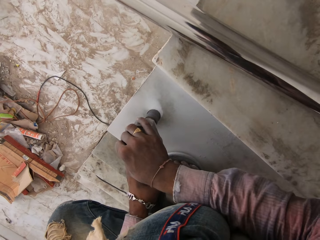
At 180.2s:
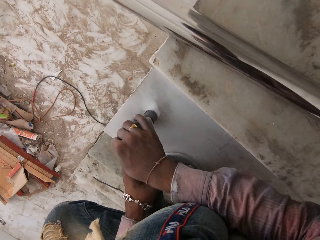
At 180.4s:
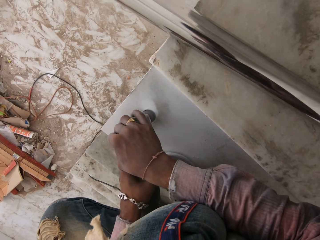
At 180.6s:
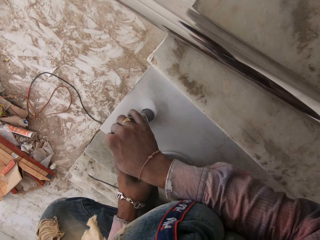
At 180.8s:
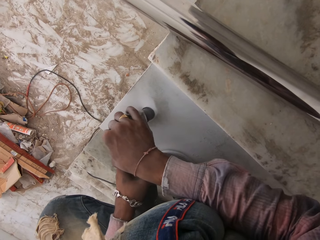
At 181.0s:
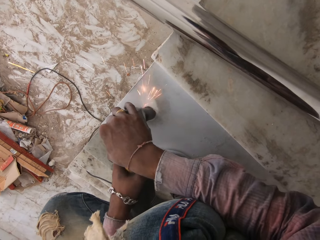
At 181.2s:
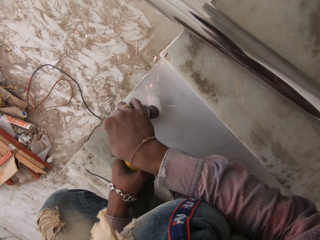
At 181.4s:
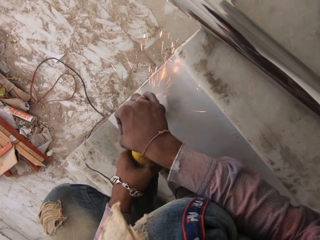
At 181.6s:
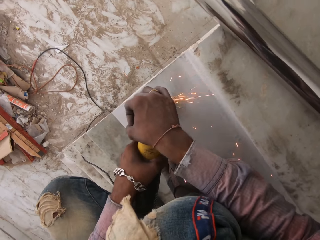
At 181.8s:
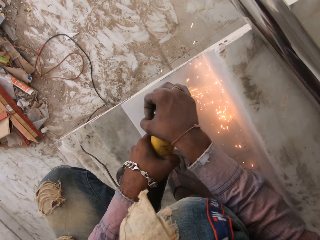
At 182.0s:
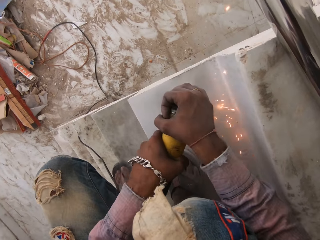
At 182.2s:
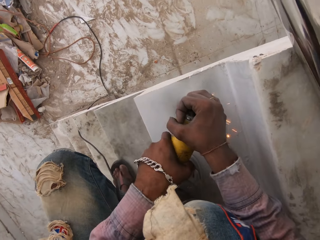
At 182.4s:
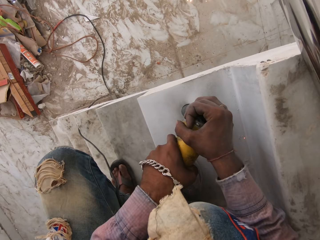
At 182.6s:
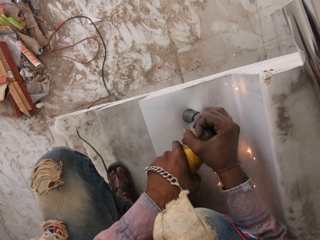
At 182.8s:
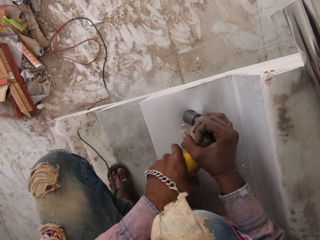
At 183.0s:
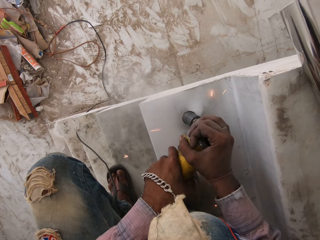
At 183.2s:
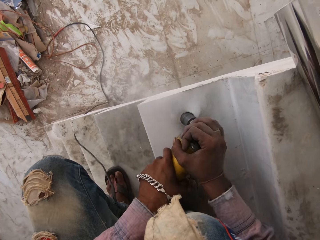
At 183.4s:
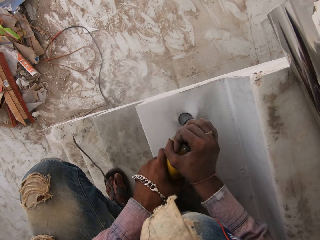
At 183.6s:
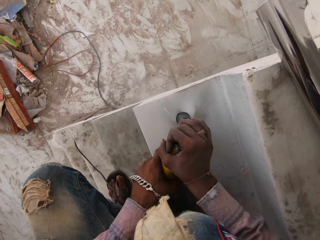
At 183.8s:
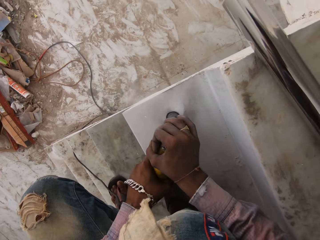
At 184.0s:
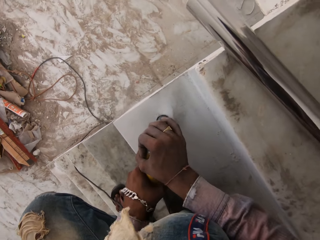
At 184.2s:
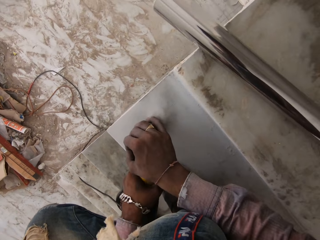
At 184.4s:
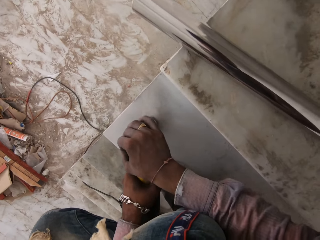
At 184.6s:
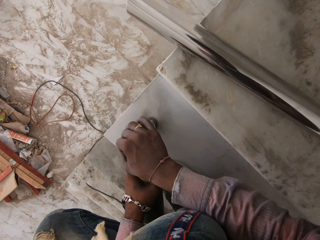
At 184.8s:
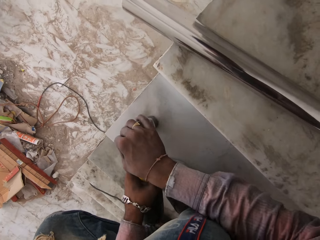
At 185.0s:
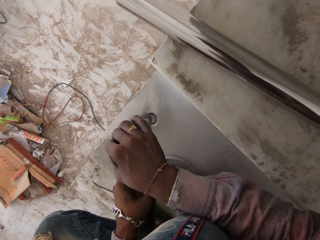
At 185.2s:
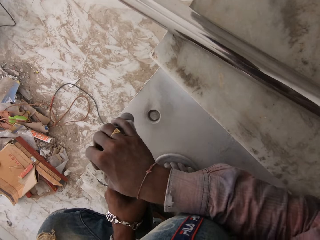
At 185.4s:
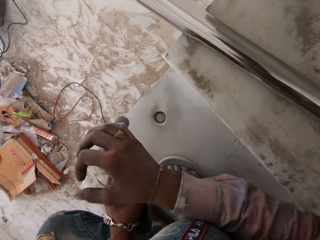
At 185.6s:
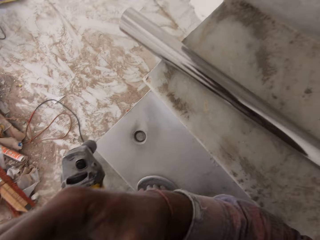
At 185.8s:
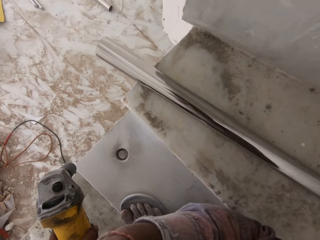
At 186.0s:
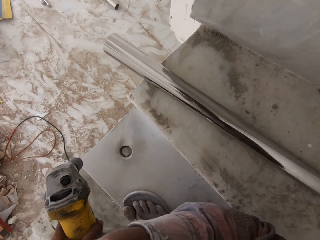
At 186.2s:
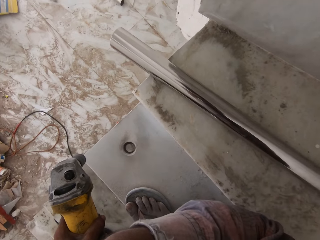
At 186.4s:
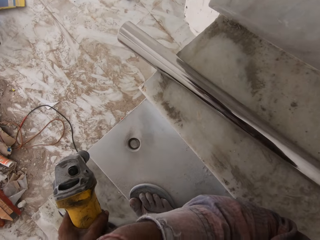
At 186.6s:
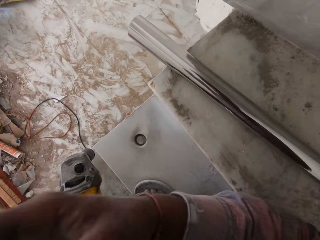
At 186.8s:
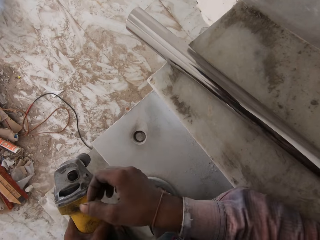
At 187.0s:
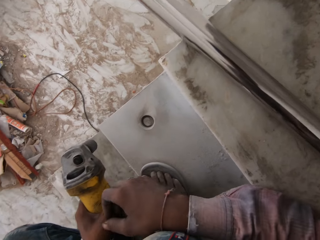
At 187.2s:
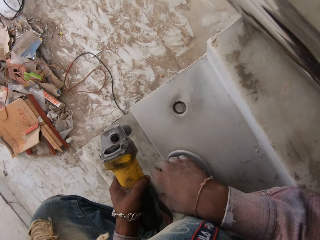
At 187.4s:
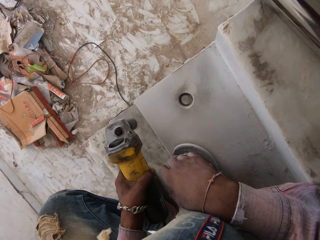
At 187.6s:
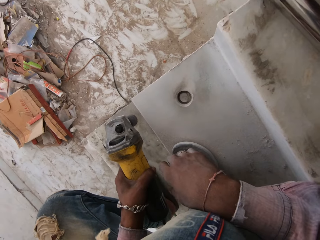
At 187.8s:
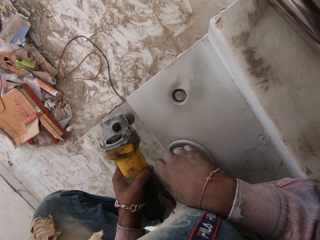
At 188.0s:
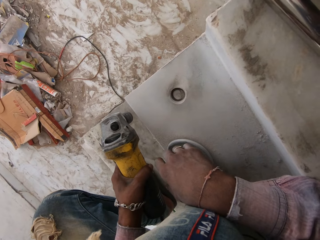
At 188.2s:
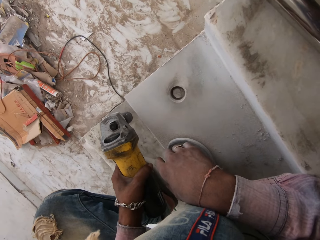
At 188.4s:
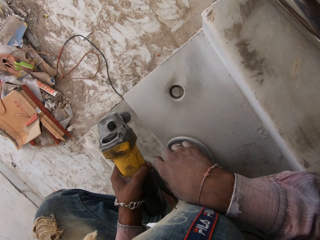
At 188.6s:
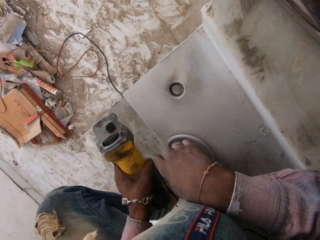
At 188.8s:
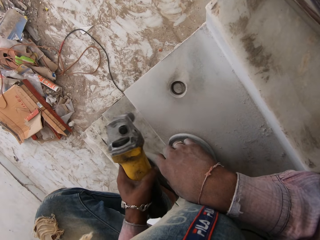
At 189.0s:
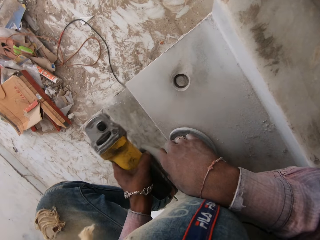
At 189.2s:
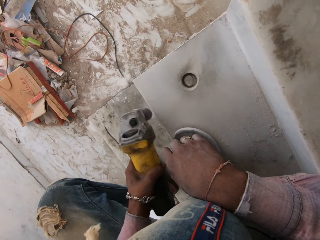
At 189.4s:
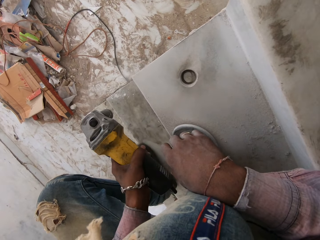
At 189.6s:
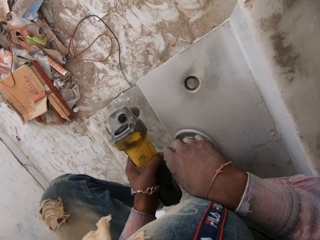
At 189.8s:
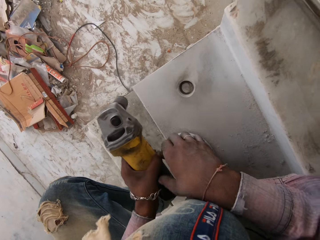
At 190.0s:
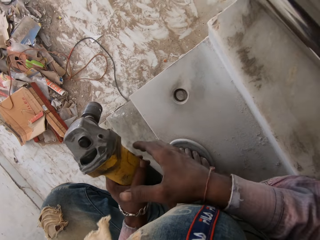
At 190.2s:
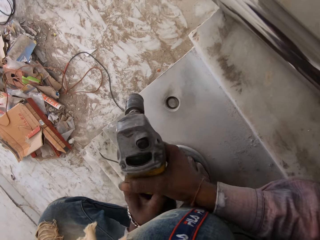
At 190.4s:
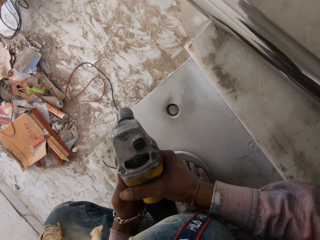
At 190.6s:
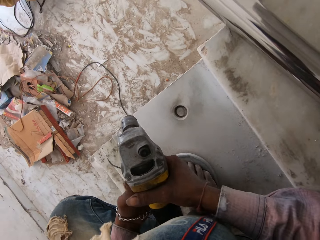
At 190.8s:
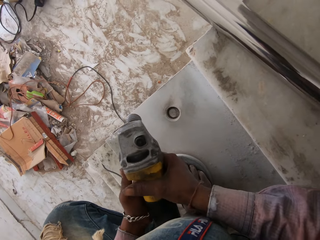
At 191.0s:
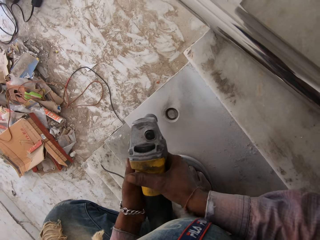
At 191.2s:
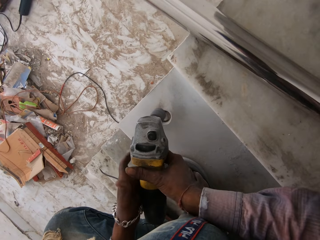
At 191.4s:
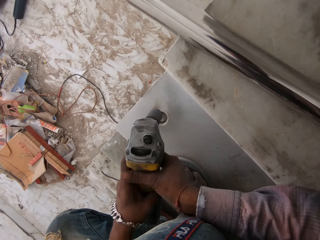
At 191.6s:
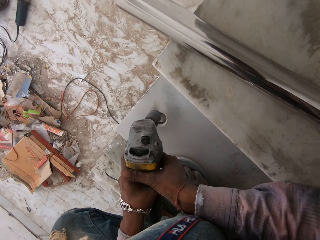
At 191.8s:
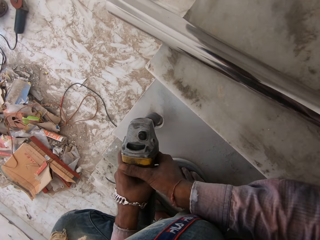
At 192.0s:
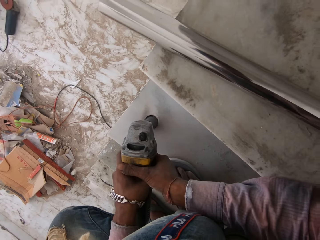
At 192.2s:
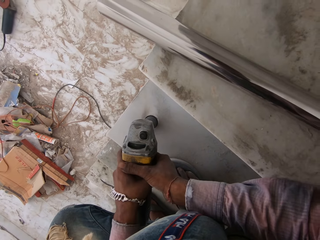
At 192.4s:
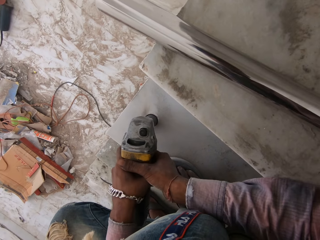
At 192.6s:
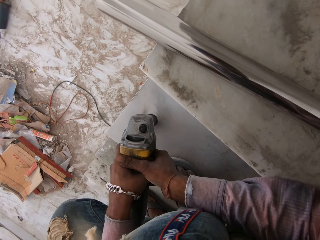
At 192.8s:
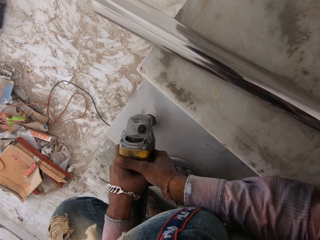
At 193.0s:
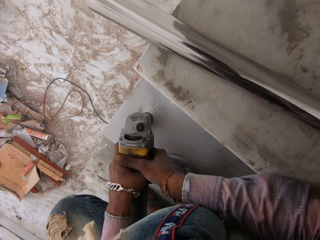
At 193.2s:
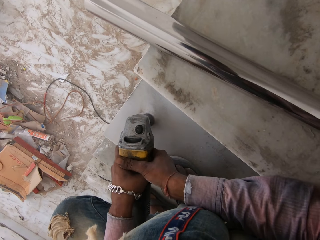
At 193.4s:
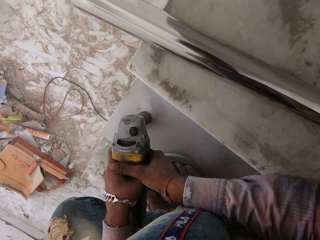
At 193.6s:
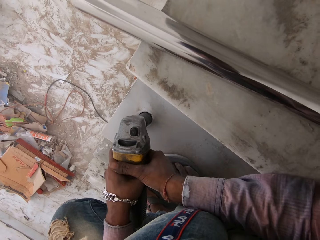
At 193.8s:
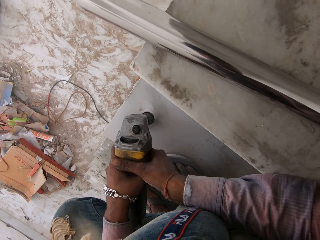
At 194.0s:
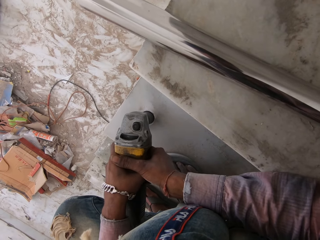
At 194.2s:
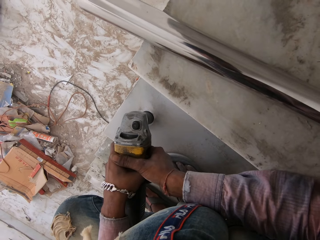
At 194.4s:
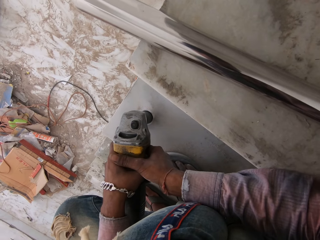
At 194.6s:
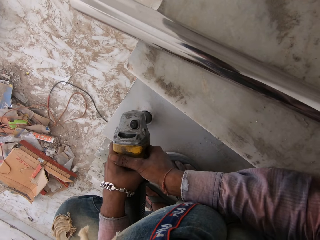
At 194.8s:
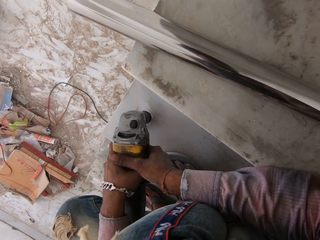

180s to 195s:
The camera wearer scratches on the face. He touches his face with his right hand. He removes cement from a drilling machine. He switches on a floor drilling machine. He drills a hole on a floor with the drilling machine.

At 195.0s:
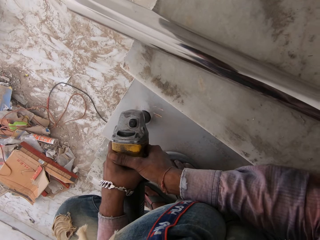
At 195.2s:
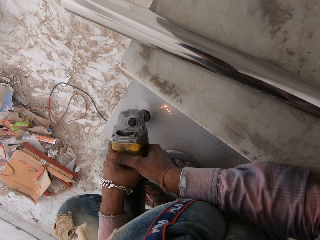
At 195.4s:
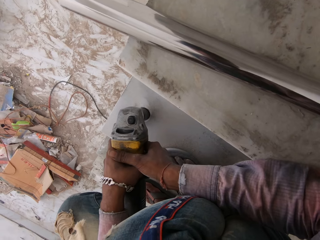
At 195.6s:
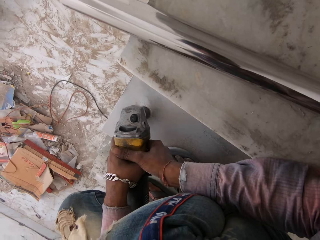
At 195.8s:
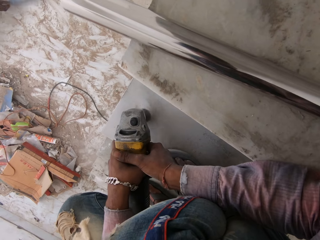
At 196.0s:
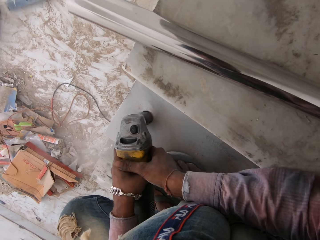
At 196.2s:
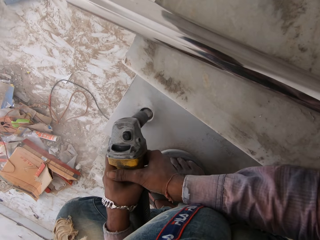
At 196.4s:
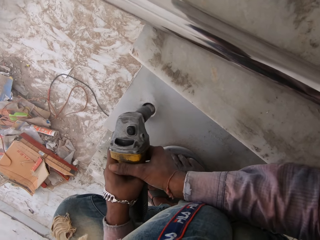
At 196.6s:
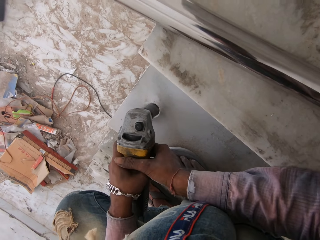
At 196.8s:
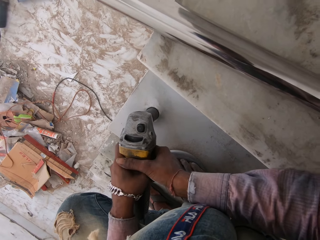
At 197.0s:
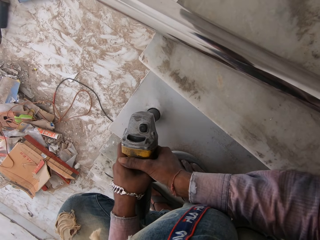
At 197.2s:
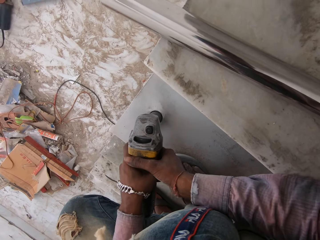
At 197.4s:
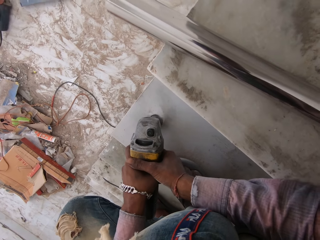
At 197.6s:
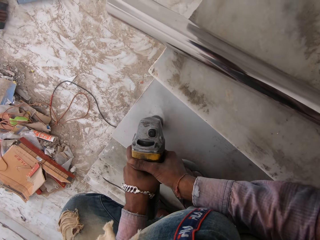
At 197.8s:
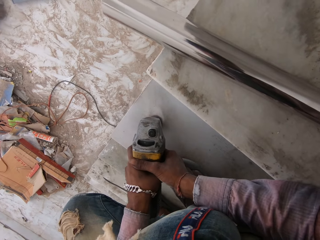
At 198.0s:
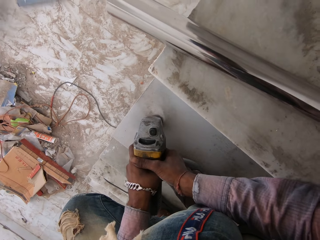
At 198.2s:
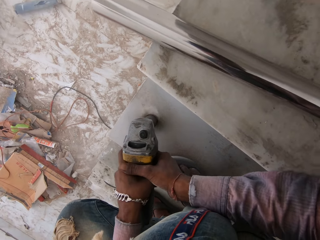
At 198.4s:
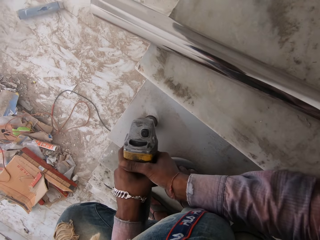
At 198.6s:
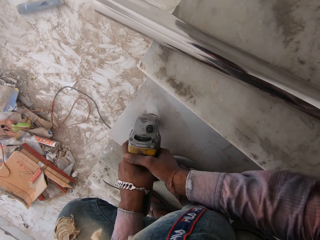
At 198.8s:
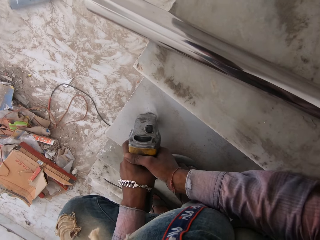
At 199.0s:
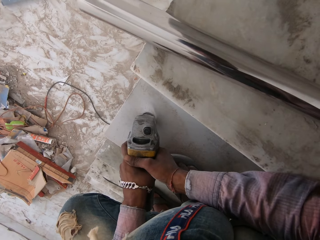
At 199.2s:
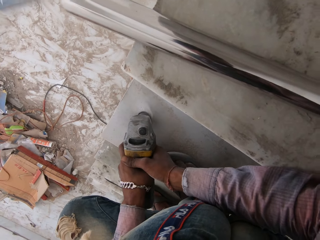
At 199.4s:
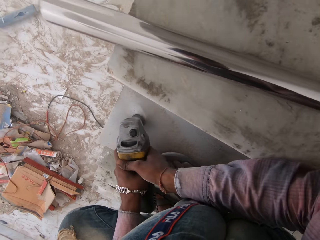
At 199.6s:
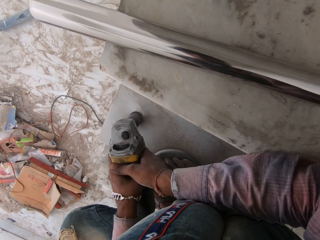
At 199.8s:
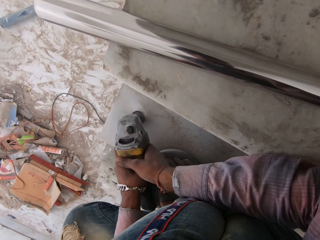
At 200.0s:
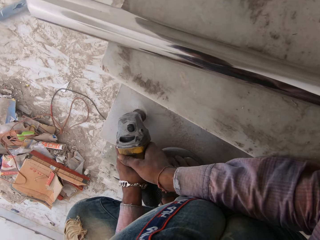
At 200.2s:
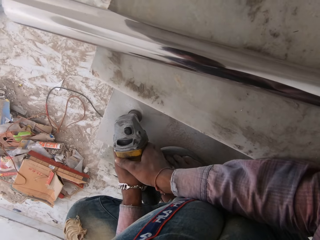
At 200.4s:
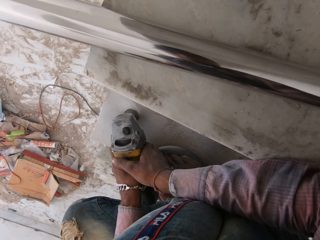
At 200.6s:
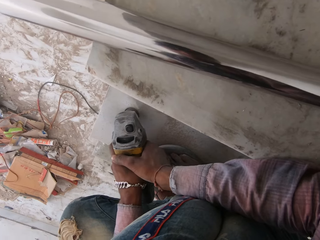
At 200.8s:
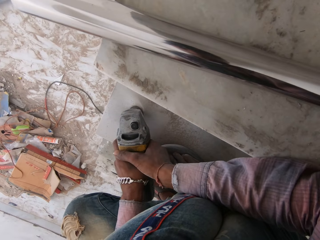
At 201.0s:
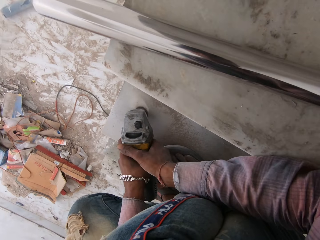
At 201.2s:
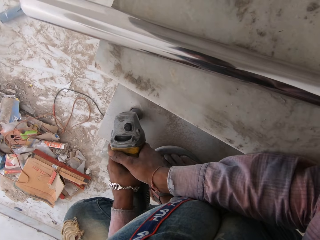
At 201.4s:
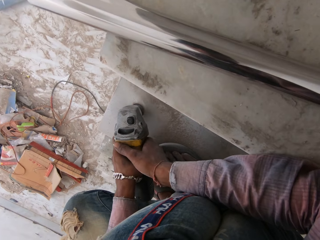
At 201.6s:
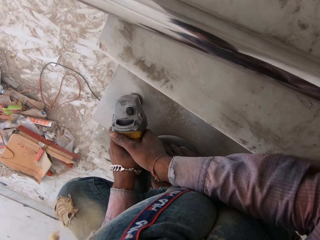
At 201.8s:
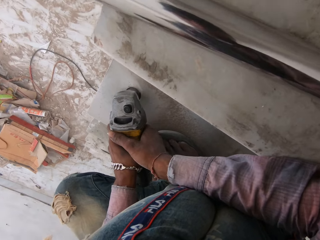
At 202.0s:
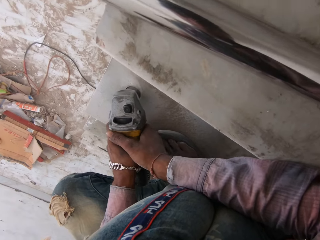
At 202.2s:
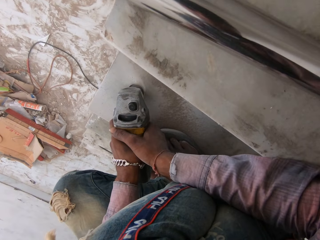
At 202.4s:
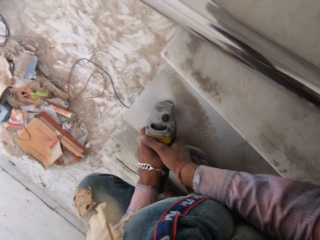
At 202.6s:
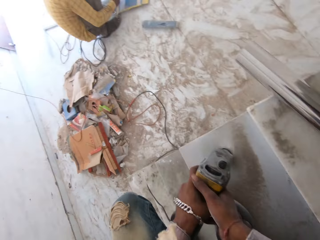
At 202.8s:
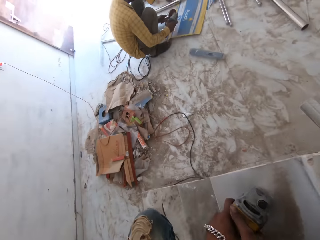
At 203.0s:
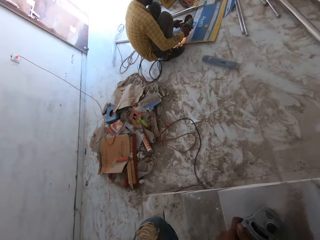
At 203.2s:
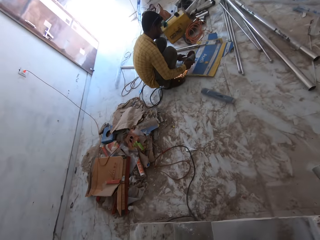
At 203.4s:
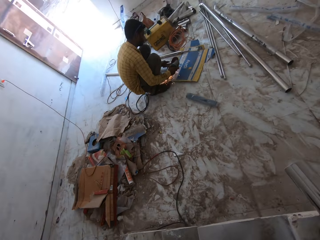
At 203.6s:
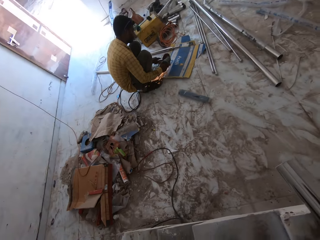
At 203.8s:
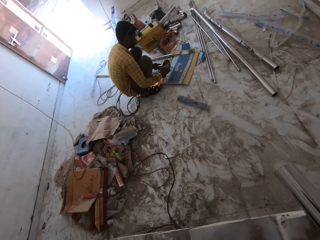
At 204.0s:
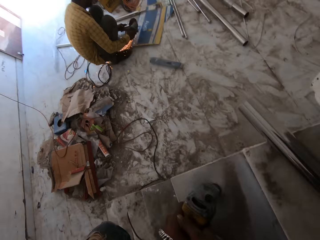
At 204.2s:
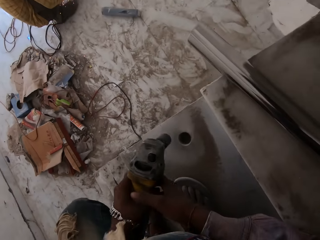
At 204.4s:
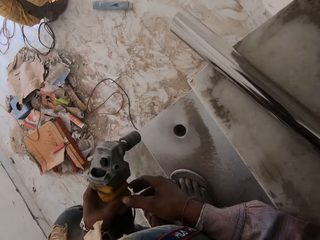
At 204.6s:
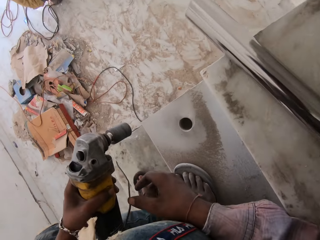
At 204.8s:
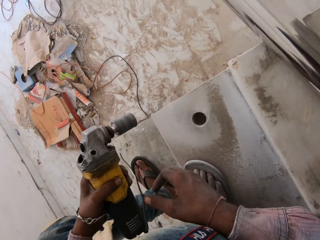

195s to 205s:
The camera wearer looks around the building. A man grinds a metal.
